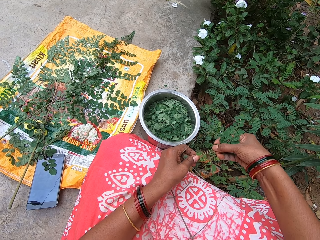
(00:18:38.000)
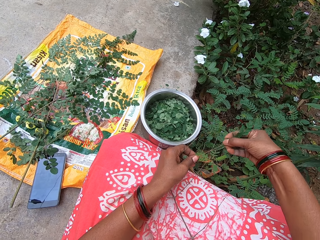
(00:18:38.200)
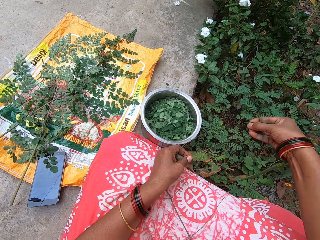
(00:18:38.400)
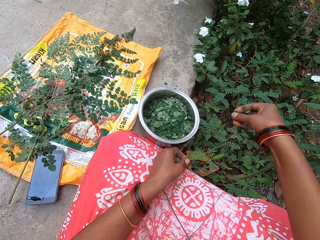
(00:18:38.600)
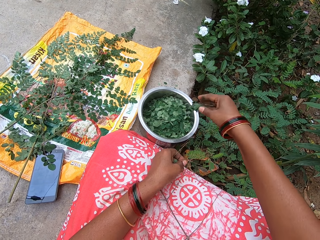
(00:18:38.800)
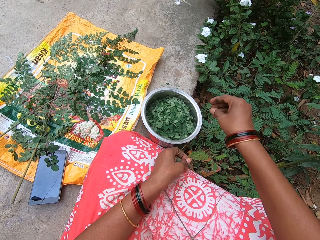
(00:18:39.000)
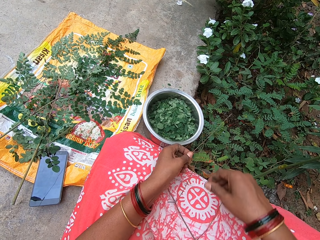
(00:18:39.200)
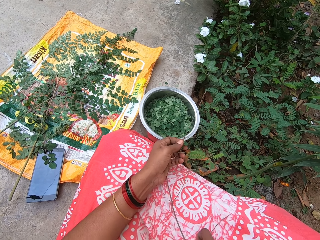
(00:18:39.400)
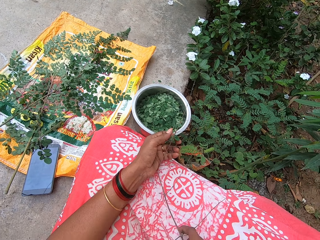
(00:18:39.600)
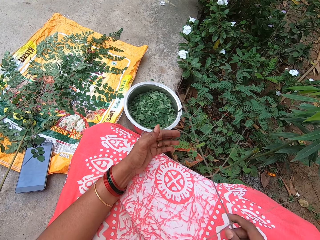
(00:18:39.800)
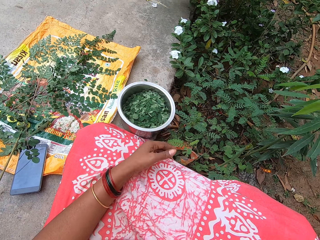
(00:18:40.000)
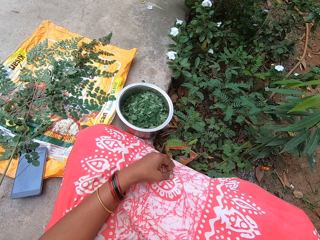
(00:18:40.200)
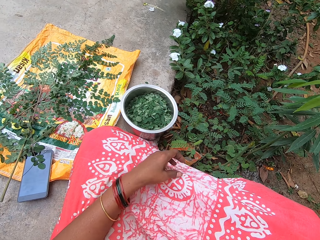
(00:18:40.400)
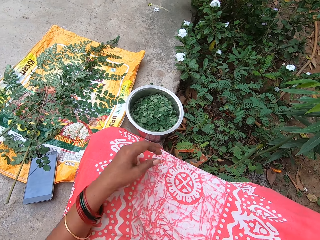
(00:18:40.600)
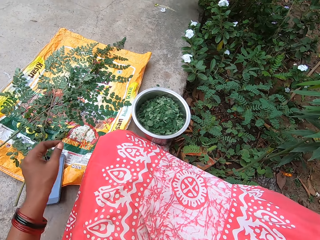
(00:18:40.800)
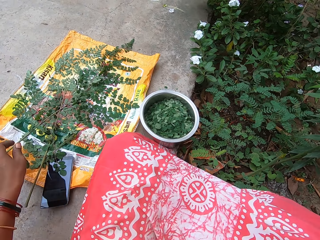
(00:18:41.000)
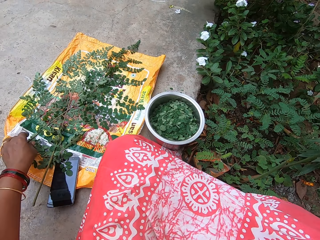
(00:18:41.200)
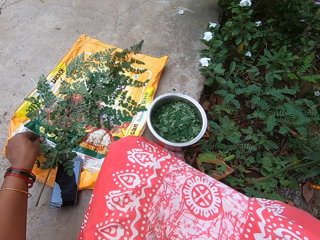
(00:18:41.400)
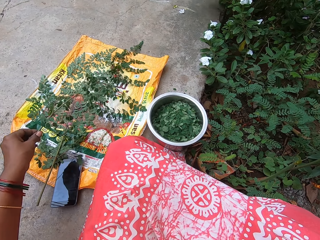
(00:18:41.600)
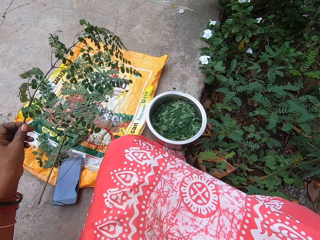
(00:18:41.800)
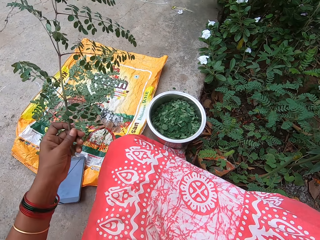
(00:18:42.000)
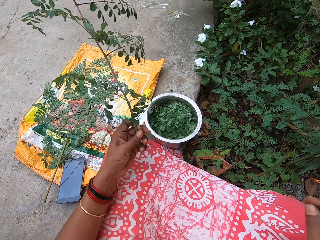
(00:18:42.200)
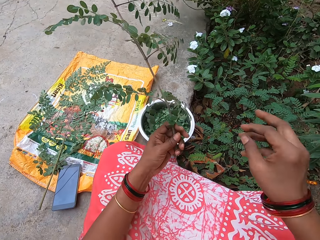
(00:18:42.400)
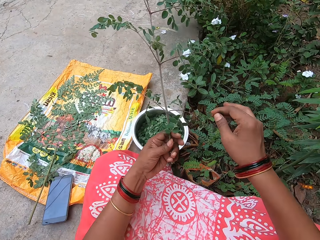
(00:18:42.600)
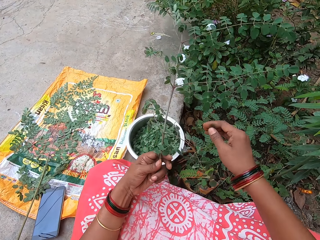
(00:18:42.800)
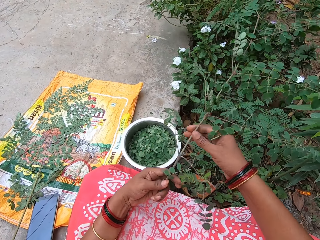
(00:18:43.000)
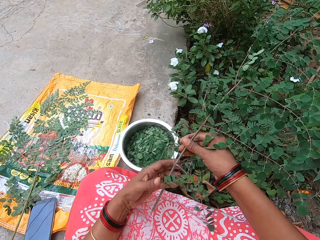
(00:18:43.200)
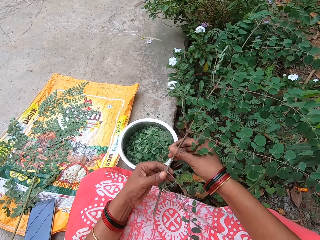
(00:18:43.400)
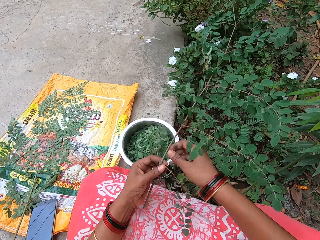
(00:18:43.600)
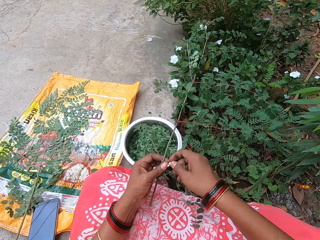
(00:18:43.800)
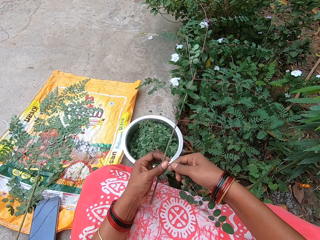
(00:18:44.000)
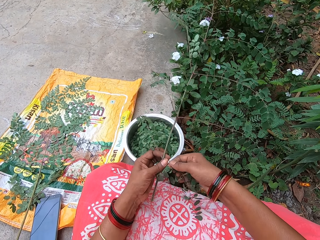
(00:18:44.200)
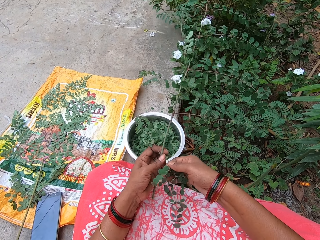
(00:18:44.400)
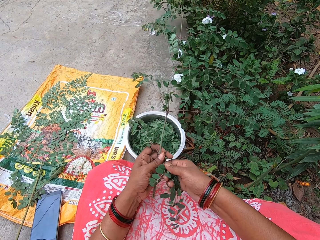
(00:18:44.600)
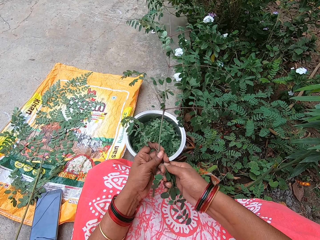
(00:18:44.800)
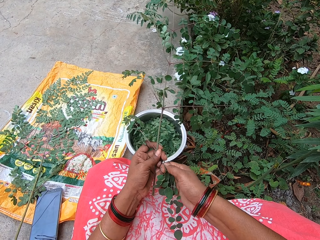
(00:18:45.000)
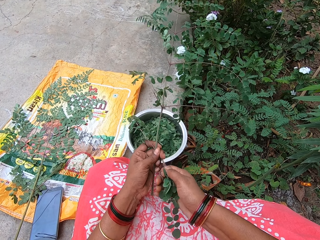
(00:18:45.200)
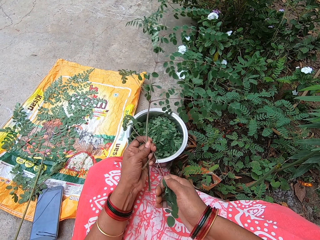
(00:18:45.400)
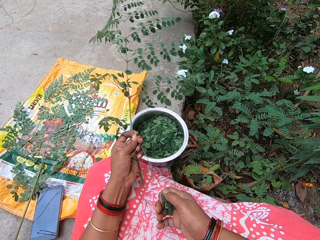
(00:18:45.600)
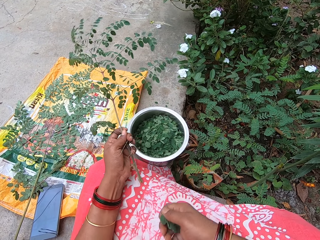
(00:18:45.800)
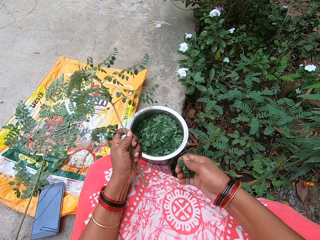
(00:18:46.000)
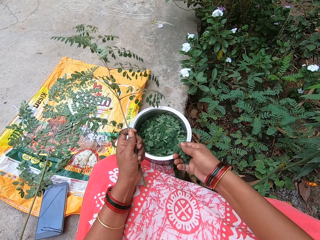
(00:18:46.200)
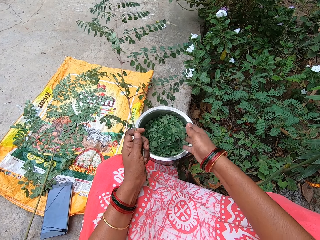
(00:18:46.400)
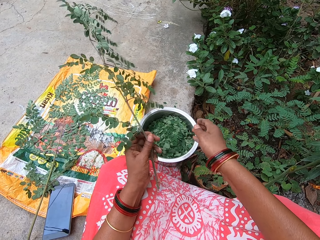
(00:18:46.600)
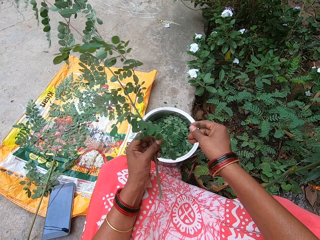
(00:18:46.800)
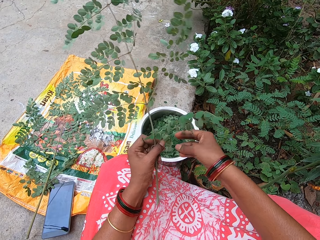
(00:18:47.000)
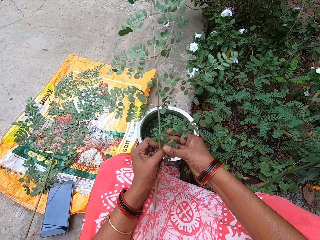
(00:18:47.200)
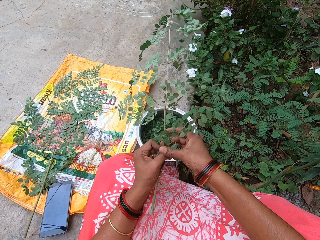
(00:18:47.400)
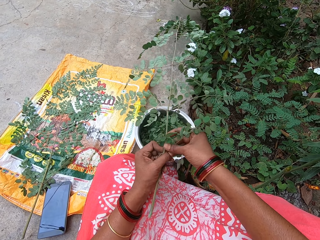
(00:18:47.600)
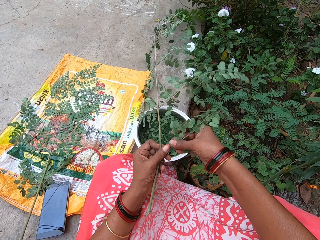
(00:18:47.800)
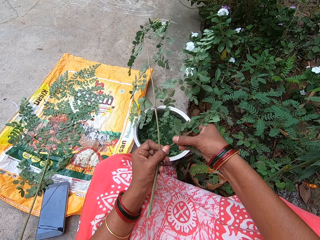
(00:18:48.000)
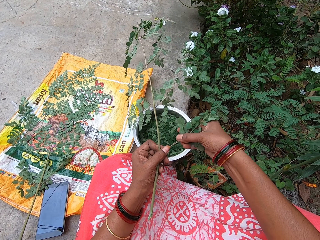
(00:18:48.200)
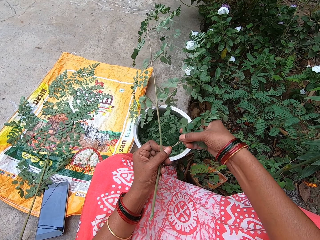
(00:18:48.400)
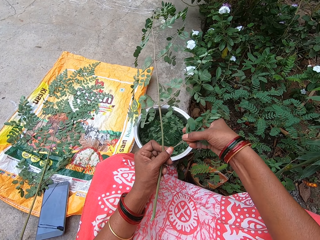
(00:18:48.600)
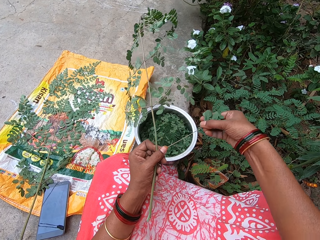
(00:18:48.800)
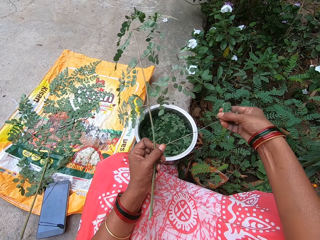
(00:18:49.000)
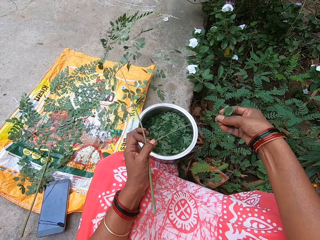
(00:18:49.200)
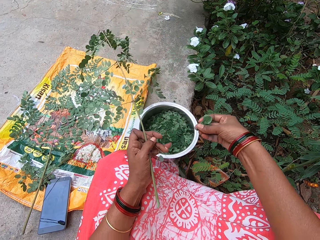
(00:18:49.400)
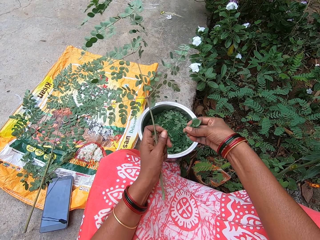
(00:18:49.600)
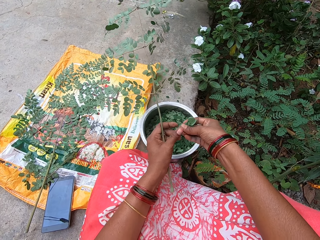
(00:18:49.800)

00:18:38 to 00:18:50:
The camera wearer puts the leaves into the bowl on the ground with her right hand. She takes the stem of the plant from her left hand with her right hand. She throws the stalk leaves to the field. She takes a plant from a plastic bag on the ground with her left hand. She passes the plant from her left hand to her right hand, and takes the plant from her right hand with her left hand. She removes leaves from the plant in her left hand with her right hand. She puts the leaves into the bowl on the ground with her right hand. She removes leaves from the plant in her left hand with her right hand.

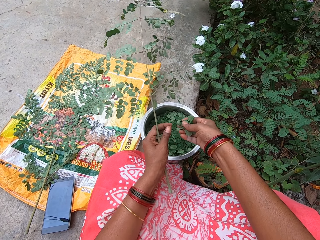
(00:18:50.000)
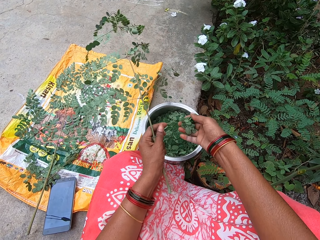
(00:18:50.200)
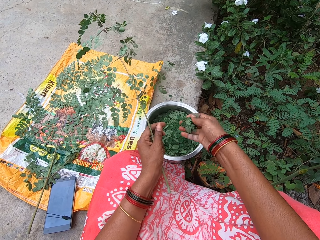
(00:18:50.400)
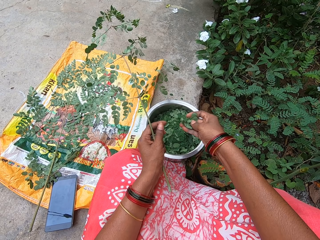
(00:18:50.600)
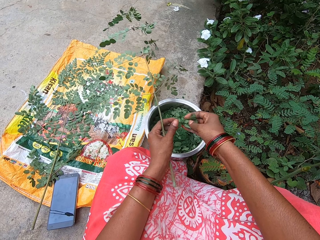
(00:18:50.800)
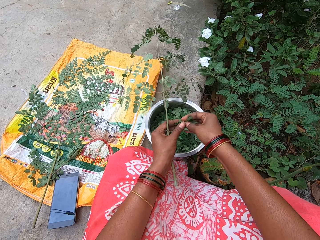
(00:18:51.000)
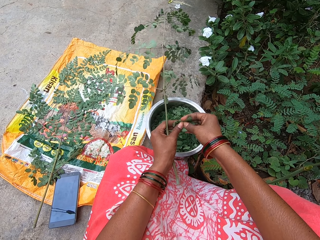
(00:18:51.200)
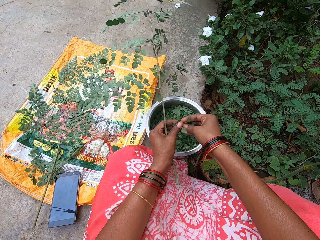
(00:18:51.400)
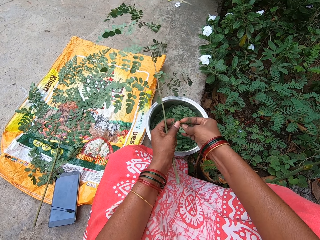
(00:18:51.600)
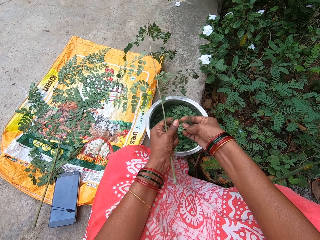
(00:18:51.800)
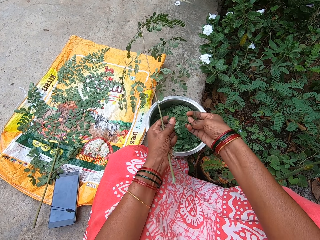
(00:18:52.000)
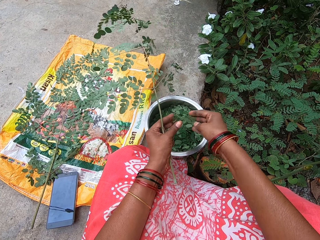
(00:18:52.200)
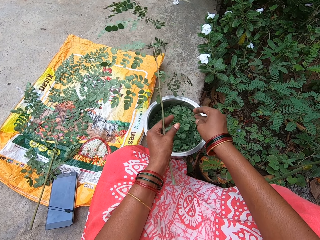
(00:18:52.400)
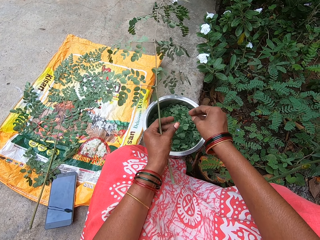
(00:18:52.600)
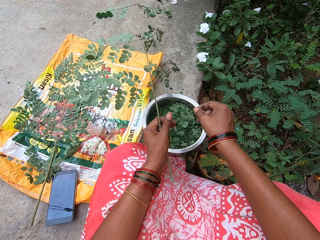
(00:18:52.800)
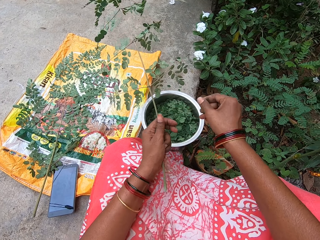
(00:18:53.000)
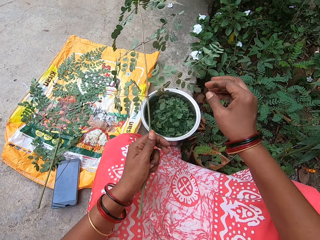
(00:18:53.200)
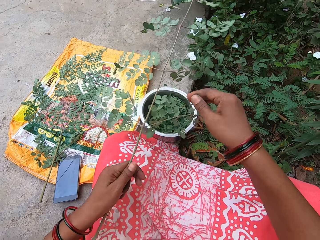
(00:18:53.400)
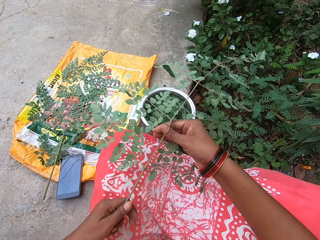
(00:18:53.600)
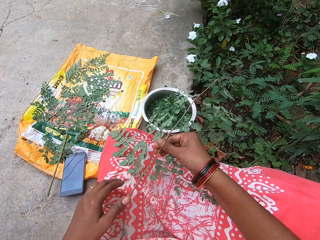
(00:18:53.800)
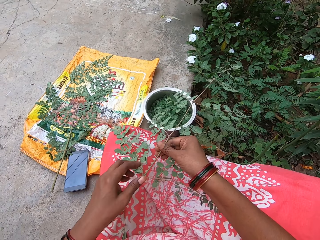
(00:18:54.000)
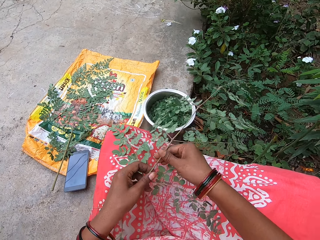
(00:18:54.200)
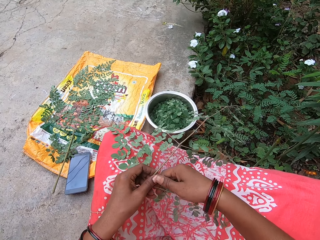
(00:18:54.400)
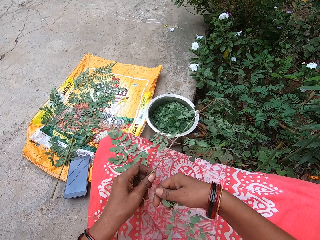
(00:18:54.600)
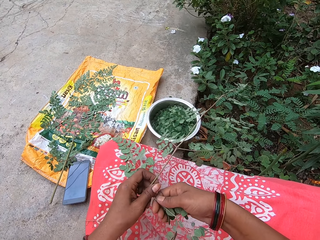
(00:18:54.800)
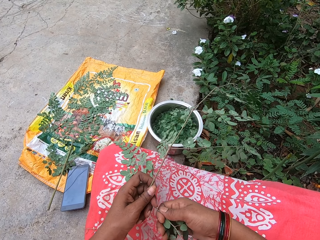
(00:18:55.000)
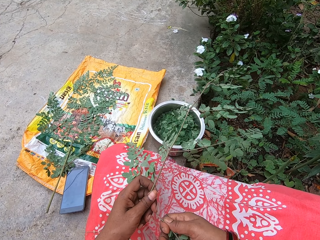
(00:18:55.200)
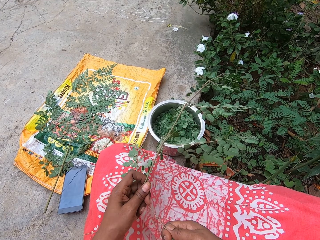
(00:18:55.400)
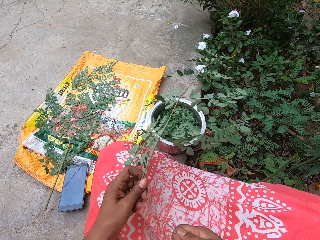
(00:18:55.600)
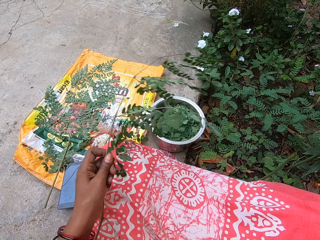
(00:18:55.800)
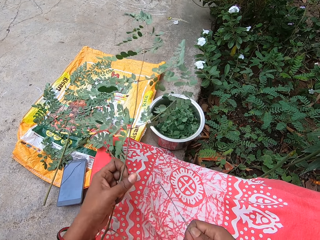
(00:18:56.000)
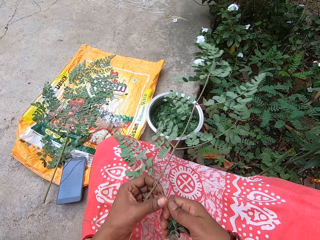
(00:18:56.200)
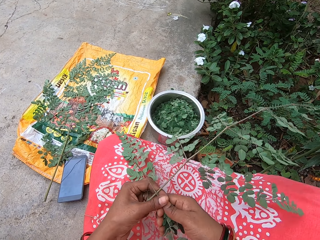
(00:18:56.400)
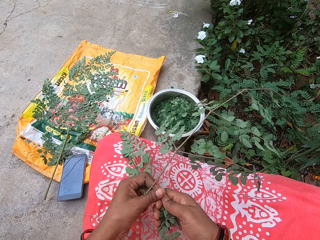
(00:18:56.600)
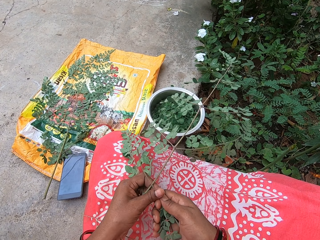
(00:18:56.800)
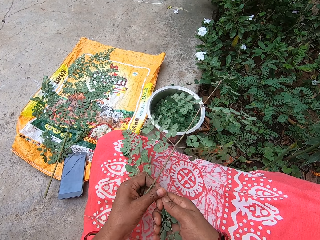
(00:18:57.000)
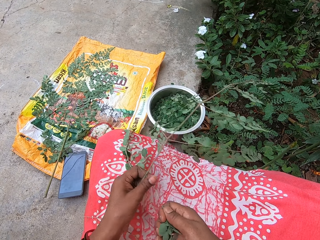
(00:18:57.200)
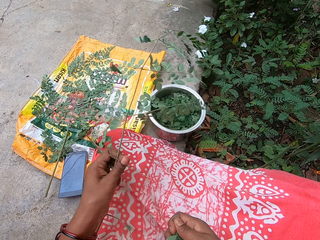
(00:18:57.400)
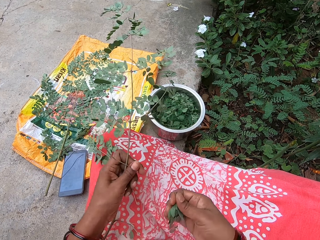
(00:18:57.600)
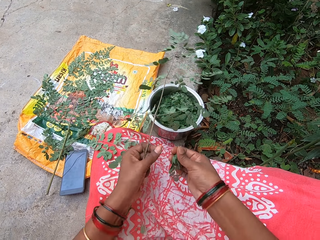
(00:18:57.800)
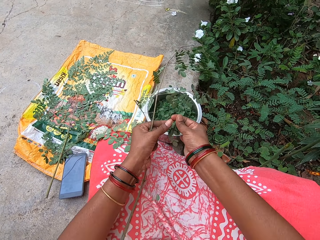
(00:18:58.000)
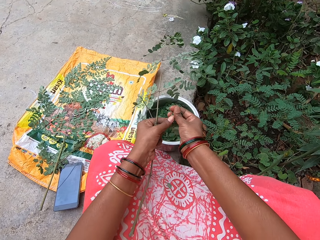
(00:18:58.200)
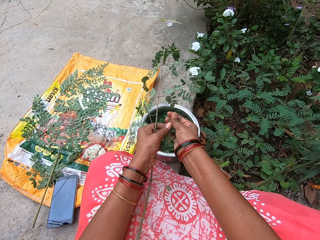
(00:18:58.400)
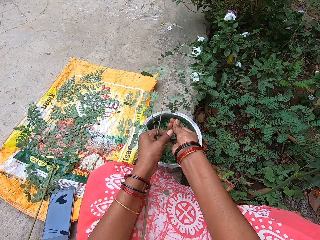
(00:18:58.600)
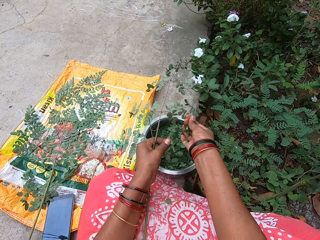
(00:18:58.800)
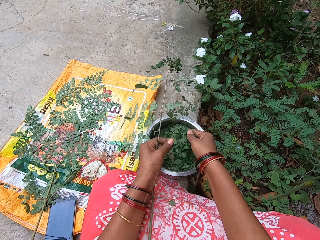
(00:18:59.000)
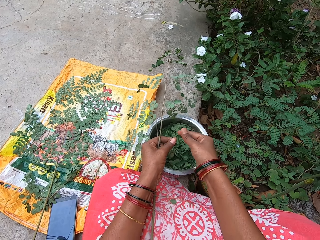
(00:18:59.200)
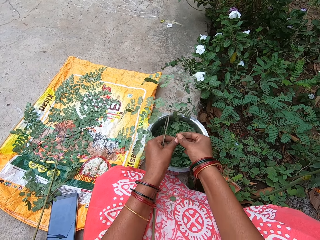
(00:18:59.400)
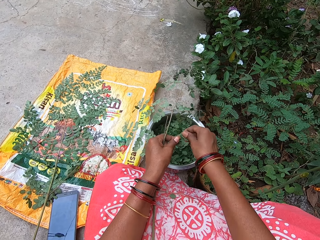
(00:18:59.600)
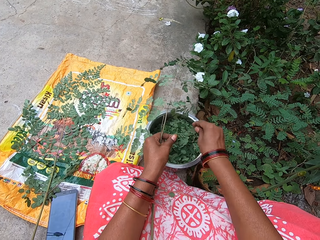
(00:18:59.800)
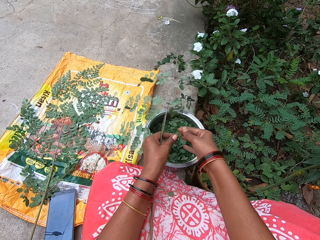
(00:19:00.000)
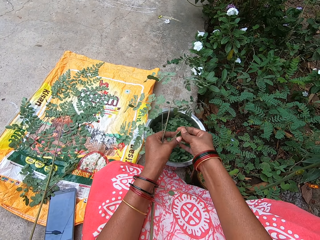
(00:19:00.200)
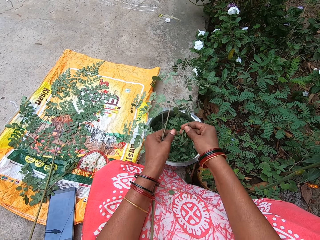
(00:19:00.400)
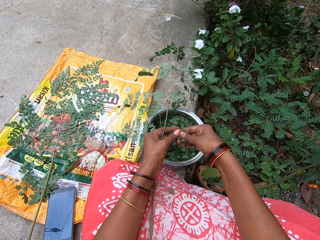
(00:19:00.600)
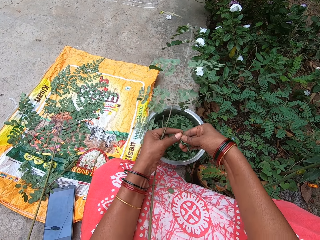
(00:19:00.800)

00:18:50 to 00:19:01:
The camera wearer breaks a petiole in the leaves in her right hand with her left hand. She cuts leaves from the stalk. She puts the leaves into the bowl on the ground with both hands. She takes the plant from her left hand with her right hand, and takes the plant from her right hand with her left hand. She pulls off a petiole from the plant in her left hand with her right hand. She removes leaves from the stalk to a pot. She holds the petiole in her right hand with her left hand. She removes leaves from the petiole in her left hand with her right hand. She does it again. She puts the leaves into the bowl on the ground with her right hand. She removes leaves from the plant in her left hand with her right hand. She puts the leaves into the bowl on the ground with her right hand. She takes the petiole from her left hand with her right hand, and holds the petiole in her right hand with her left hand.
